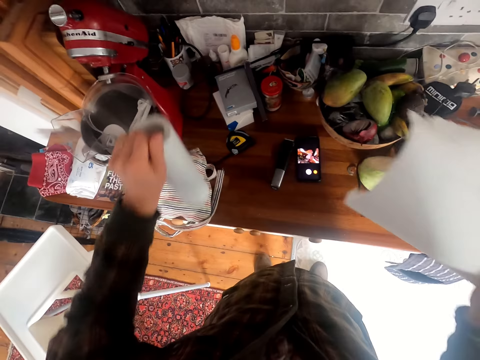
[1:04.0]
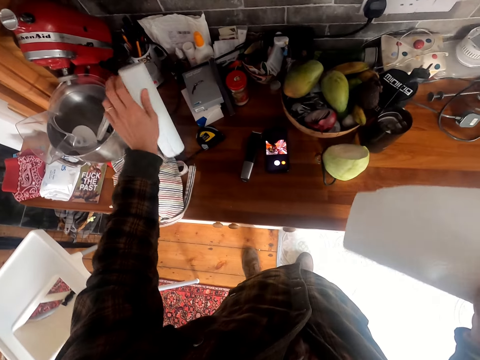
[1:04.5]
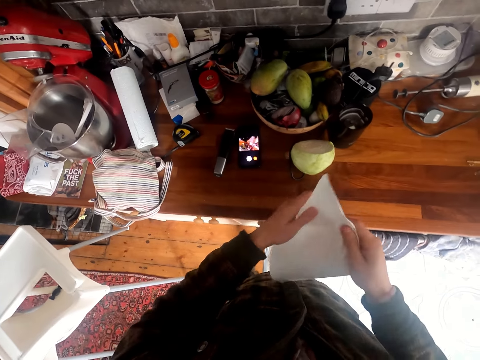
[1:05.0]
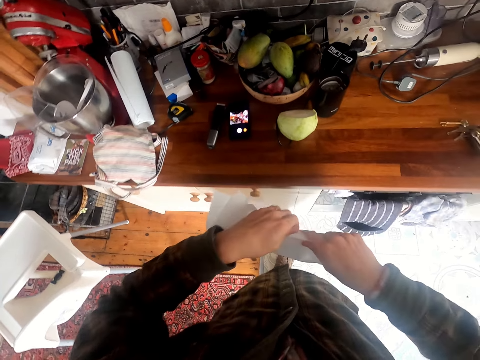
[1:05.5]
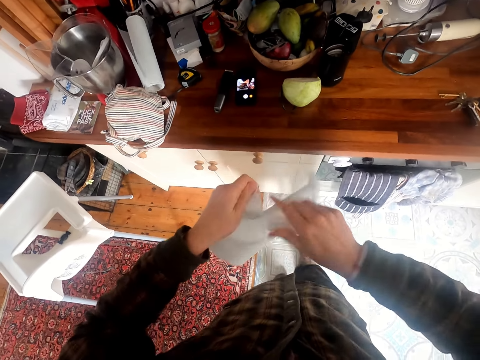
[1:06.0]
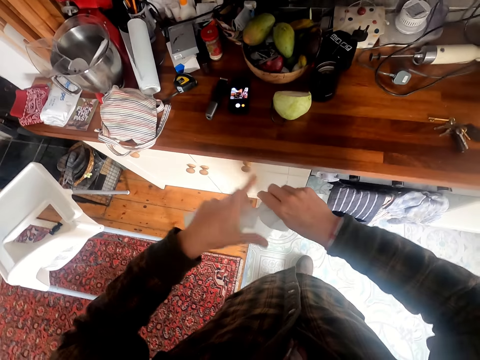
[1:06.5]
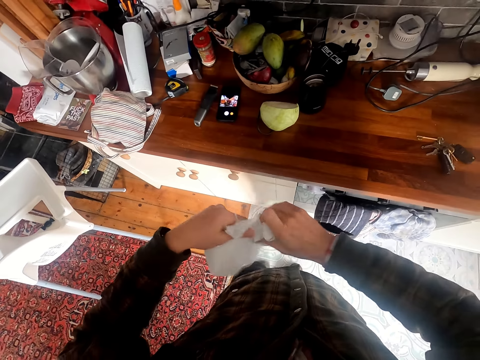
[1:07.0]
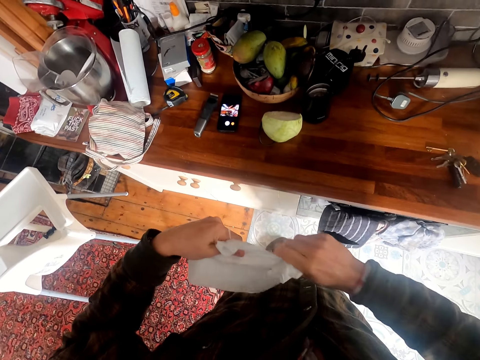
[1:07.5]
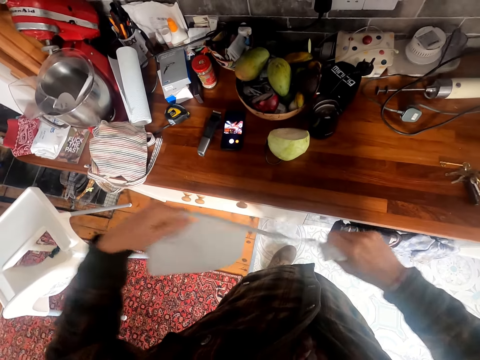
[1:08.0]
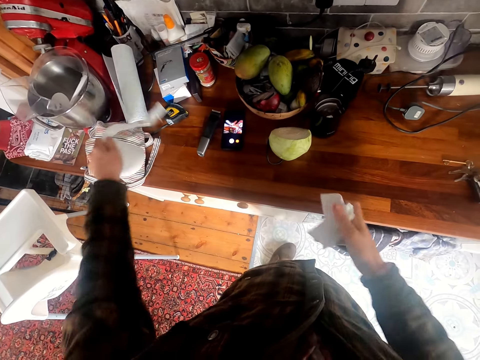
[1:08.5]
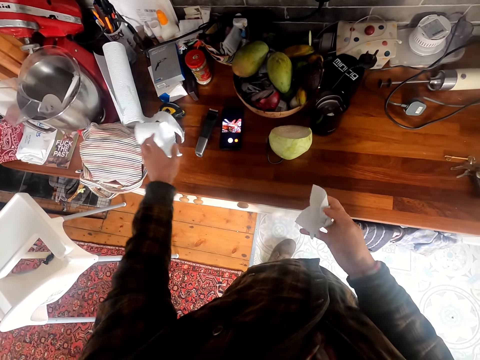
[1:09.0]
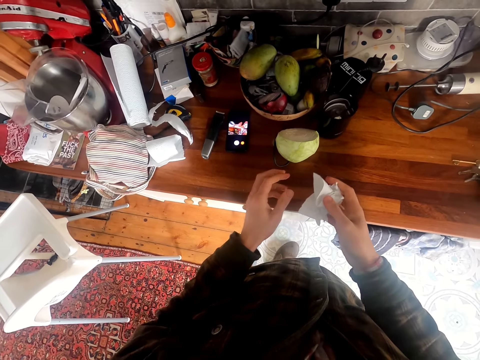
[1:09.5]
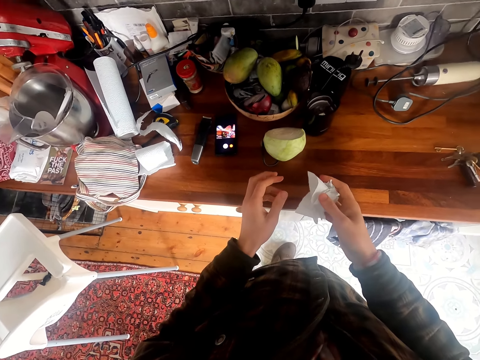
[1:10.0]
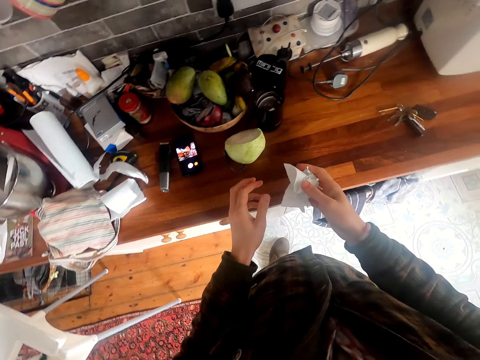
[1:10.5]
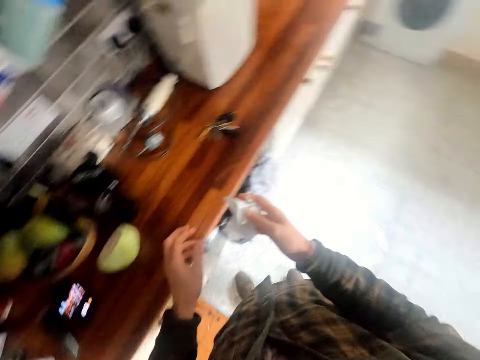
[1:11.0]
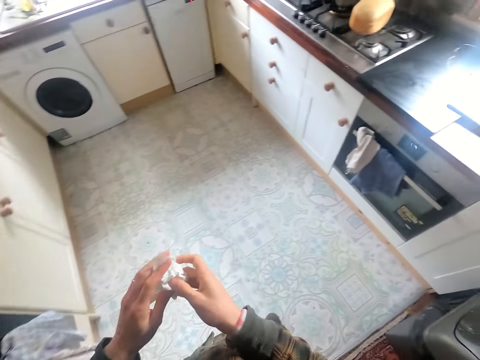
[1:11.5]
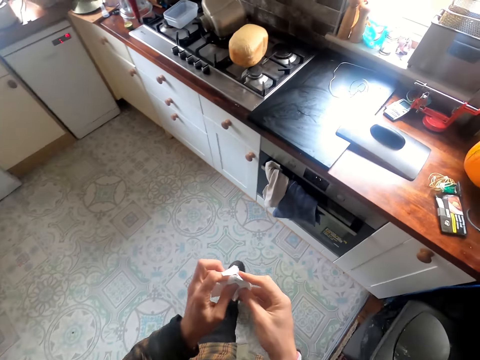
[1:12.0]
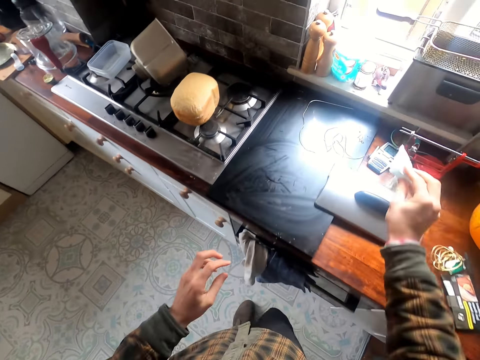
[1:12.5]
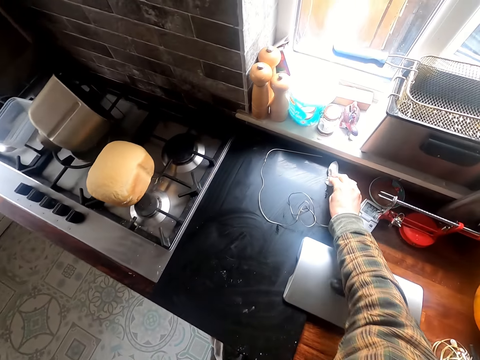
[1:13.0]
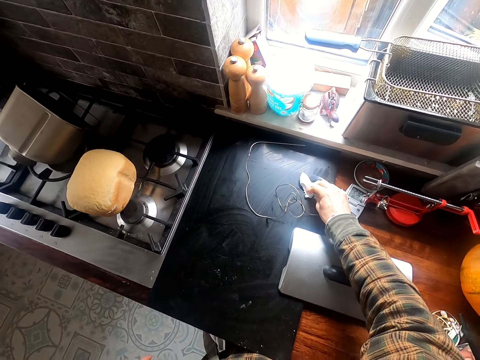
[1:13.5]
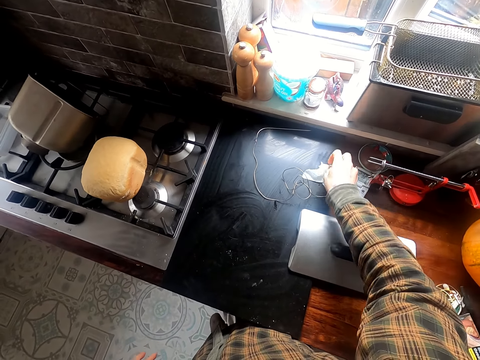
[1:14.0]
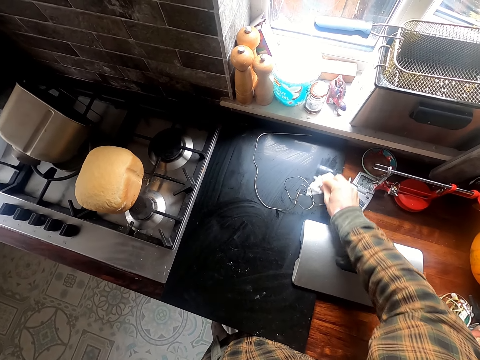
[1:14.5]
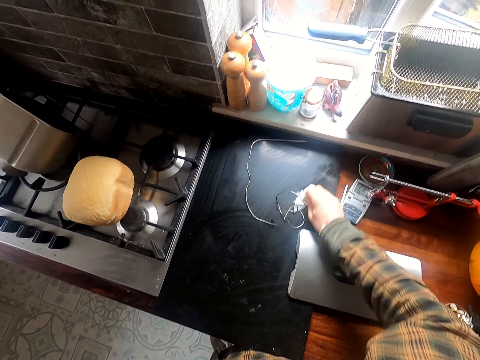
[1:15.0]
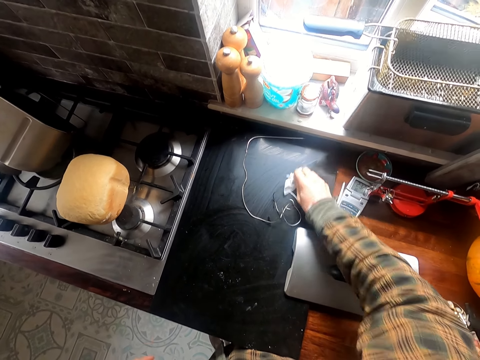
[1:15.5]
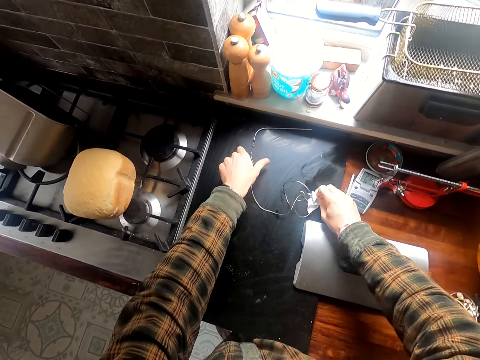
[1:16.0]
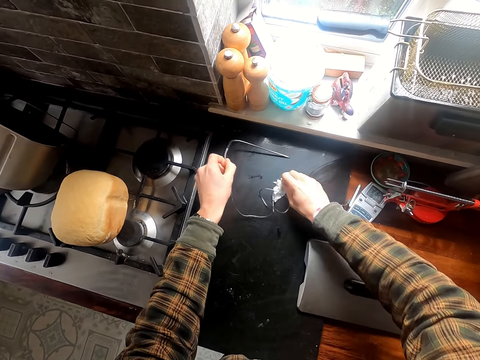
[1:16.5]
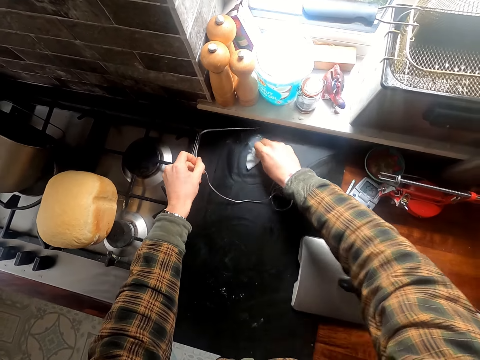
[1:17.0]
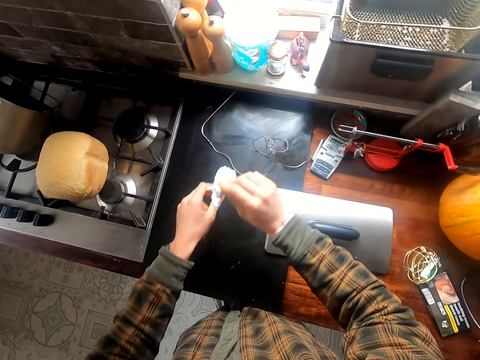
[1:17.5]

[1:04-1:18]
The camera wearer places the paper towel on the counter. They tear a piece of the paper towel. They place a piece of the towel on the counter. They wipe the counter with the paper towel.

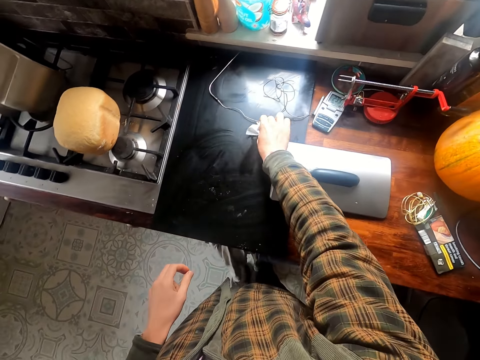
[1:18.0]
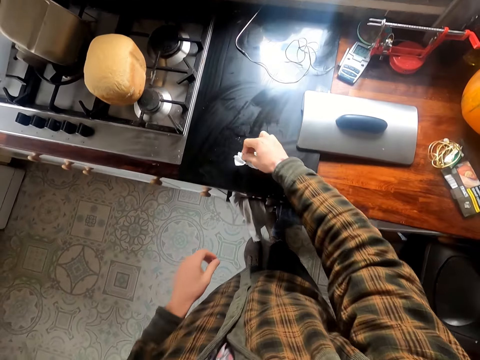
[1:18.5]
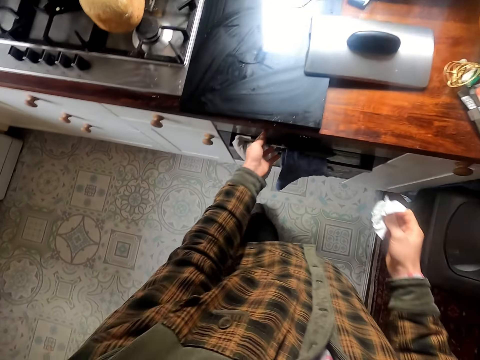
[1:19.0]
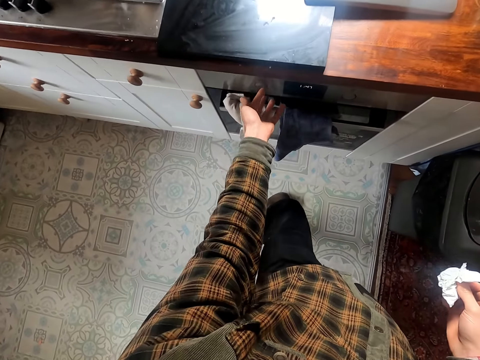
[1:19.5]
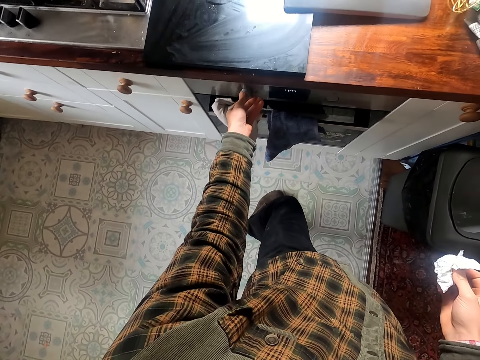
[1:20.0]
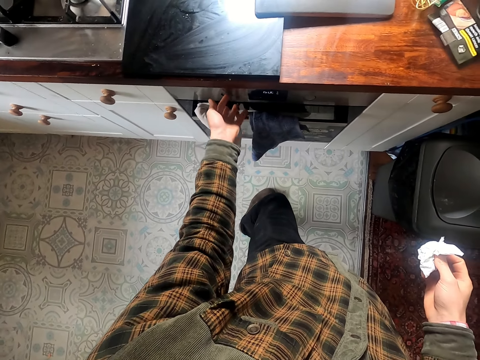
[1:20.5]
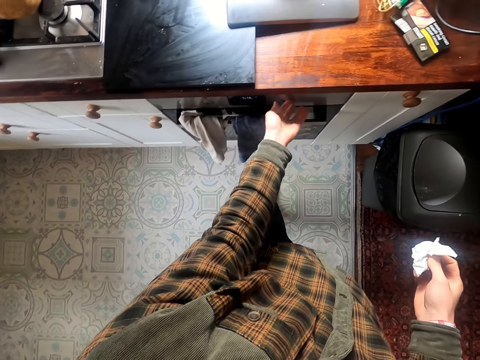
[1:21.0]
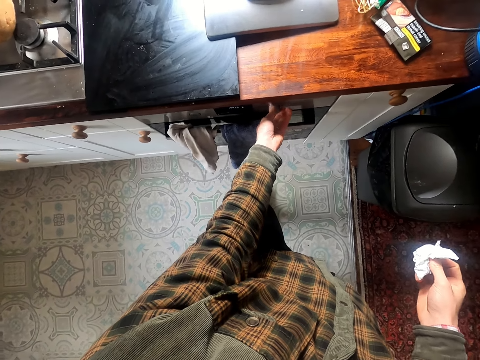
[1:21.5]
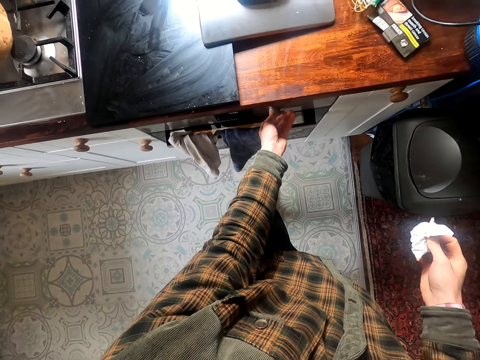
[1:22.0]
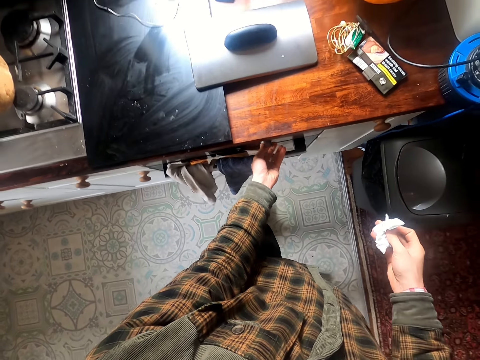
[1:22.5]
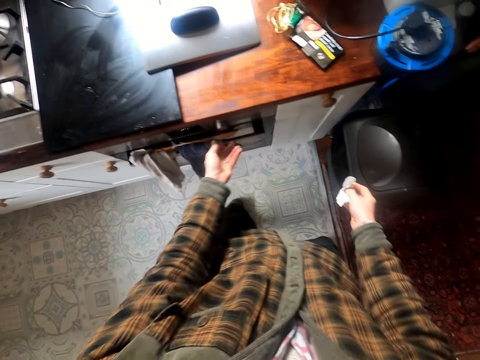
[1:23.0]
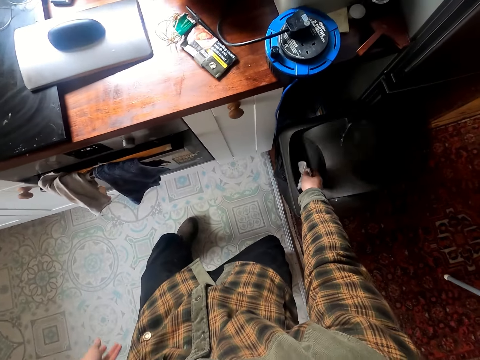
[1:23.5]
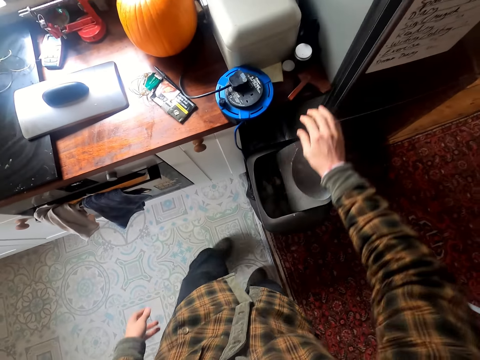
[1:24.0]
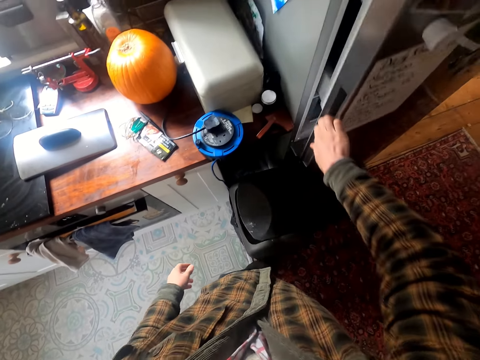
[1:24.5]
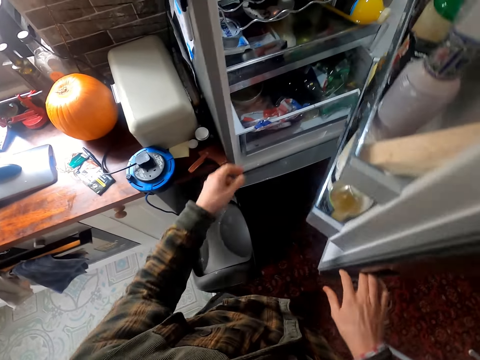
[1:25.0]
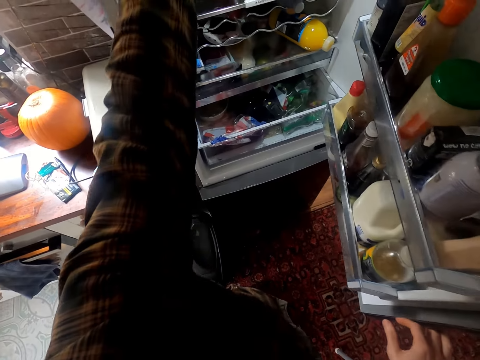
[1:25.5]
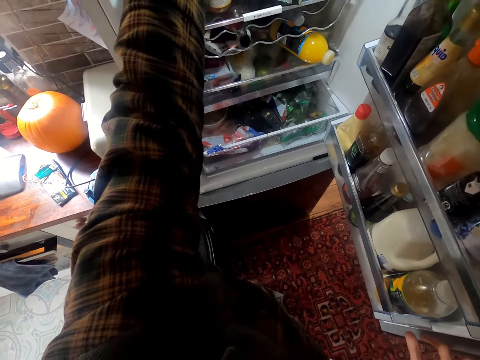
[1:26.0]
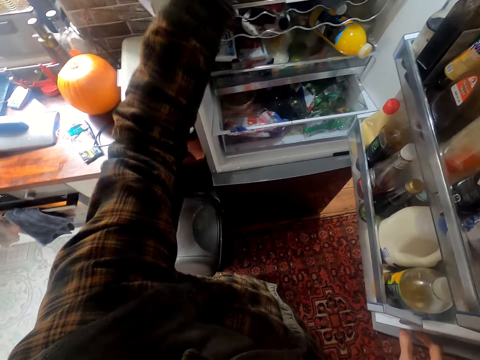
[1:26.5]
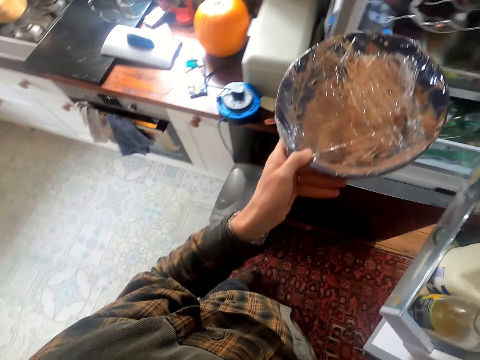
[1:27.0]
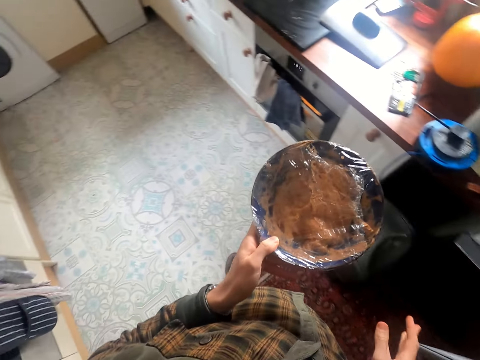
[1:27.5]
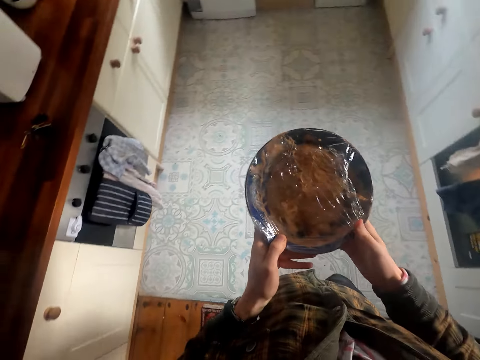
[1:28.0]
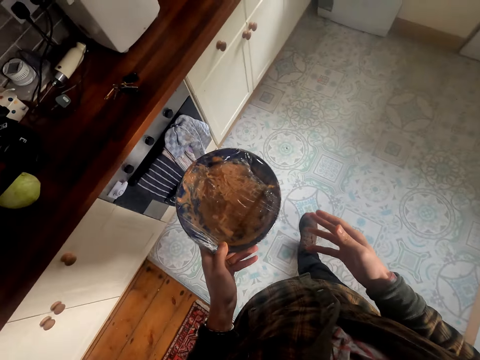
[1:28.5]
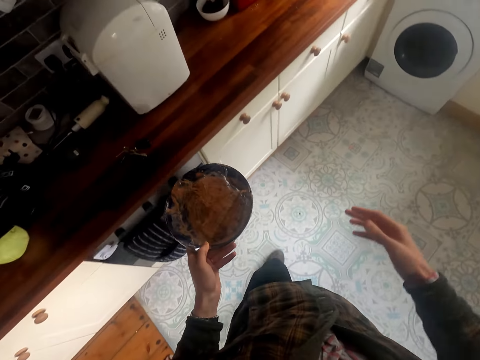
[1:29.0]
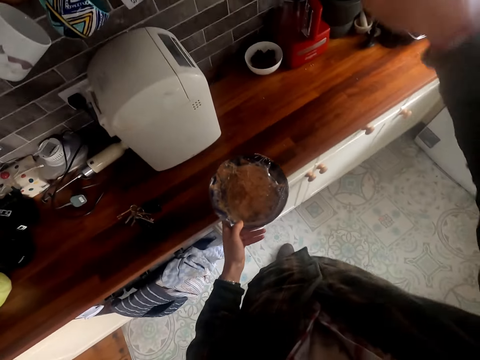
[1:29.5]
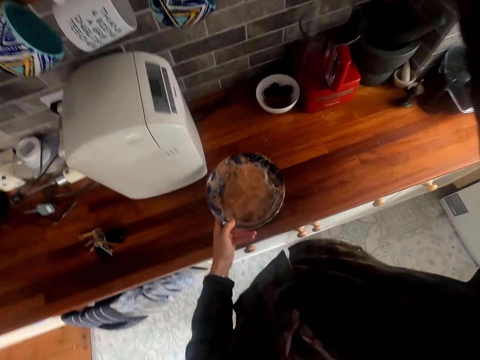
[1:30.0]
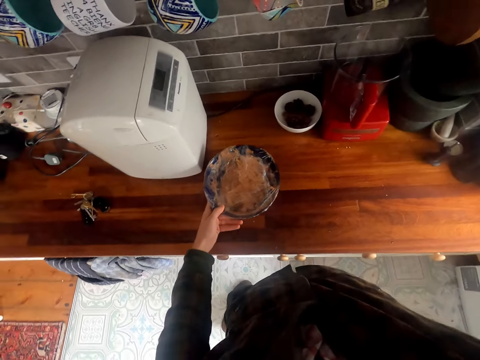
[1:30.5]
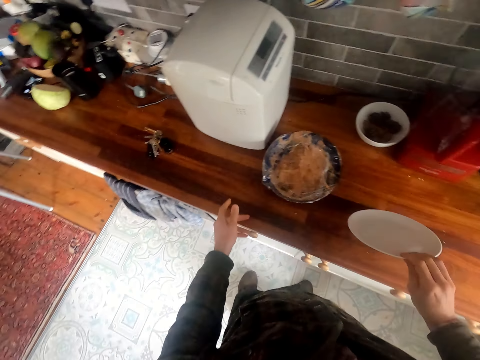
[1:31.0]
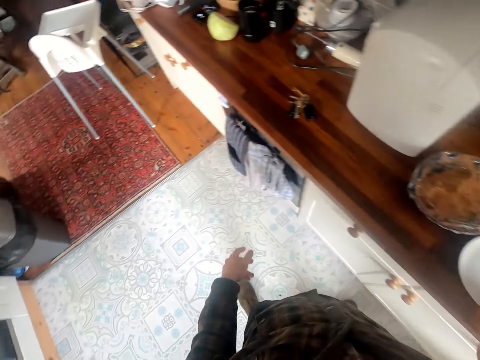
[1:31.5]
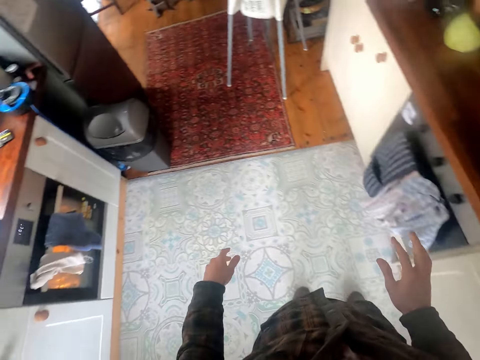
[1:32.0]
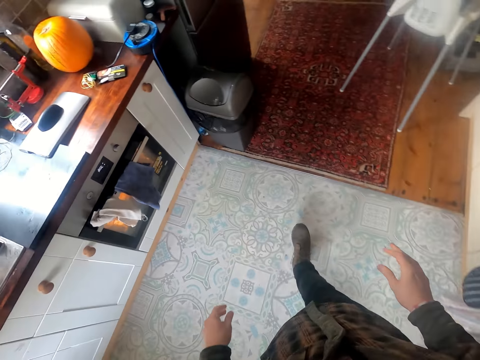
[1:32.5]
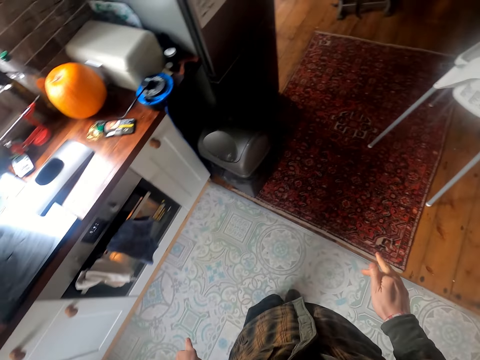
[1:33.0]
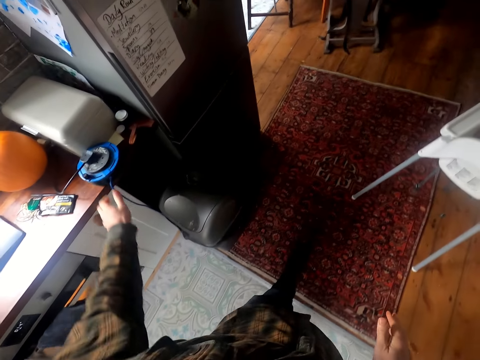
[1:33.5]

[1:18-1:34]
The camera wearer tightens the knobs. They press the buttons on the cooker. They throw the paper towel in the dustbin. They open the fridge. They take a bowl of food from the fridge. They place the bowl of food on the counter. They place a plate on the counter.
